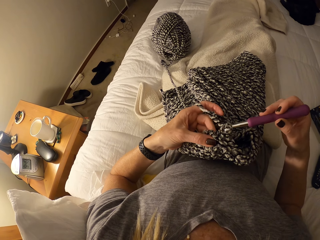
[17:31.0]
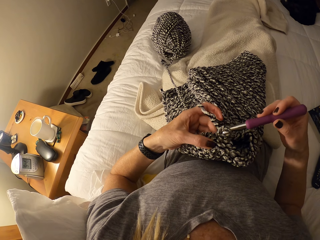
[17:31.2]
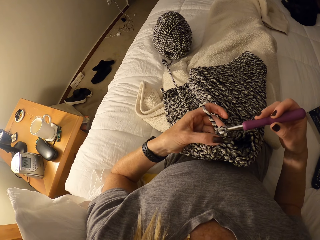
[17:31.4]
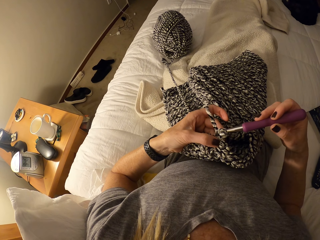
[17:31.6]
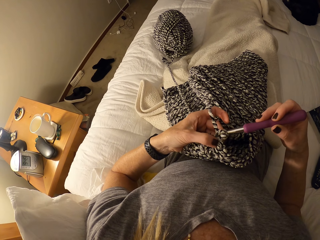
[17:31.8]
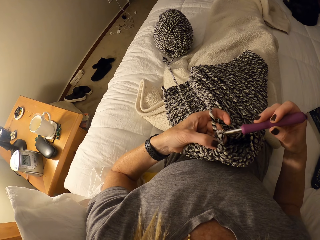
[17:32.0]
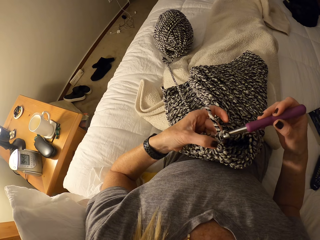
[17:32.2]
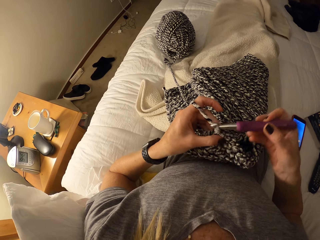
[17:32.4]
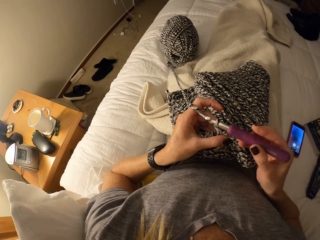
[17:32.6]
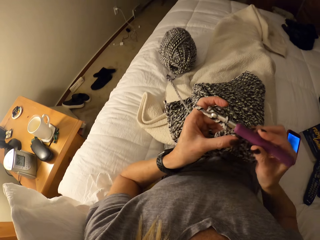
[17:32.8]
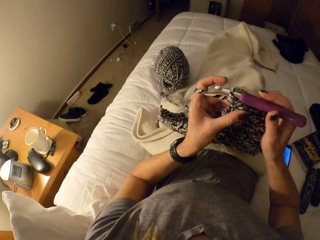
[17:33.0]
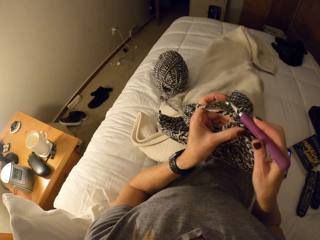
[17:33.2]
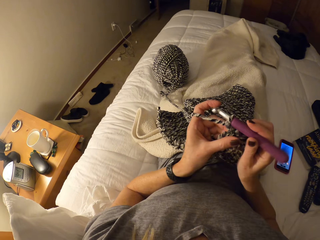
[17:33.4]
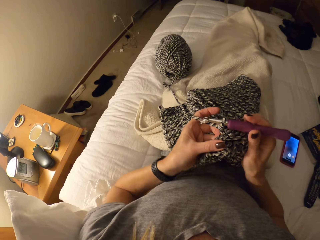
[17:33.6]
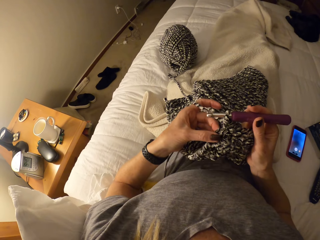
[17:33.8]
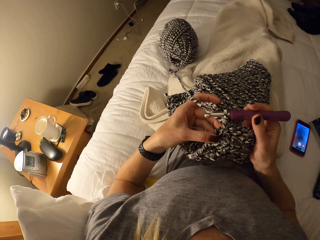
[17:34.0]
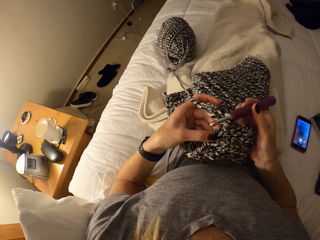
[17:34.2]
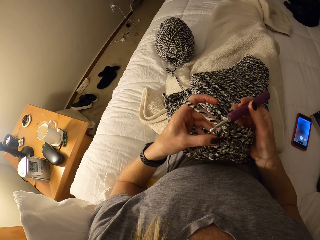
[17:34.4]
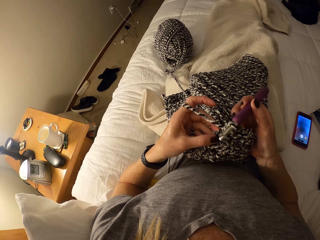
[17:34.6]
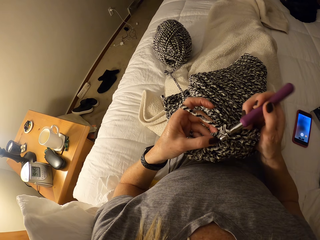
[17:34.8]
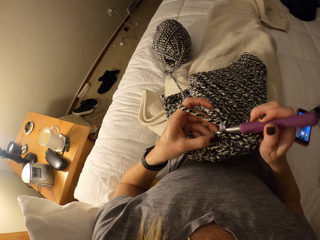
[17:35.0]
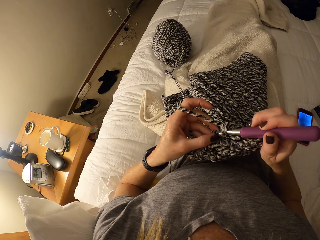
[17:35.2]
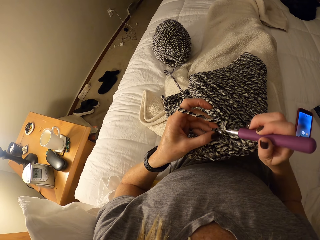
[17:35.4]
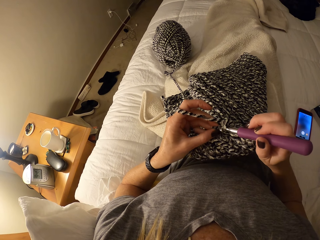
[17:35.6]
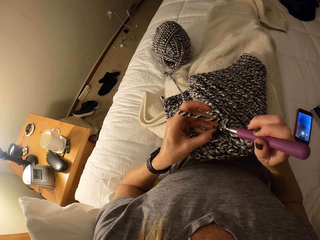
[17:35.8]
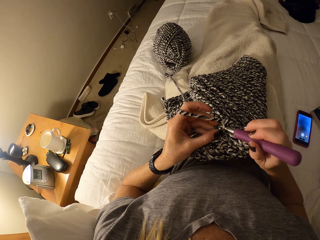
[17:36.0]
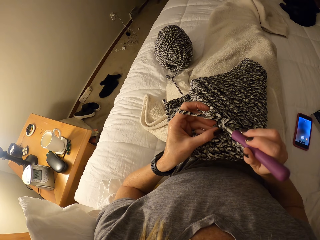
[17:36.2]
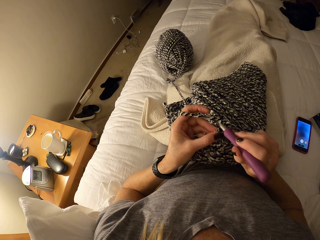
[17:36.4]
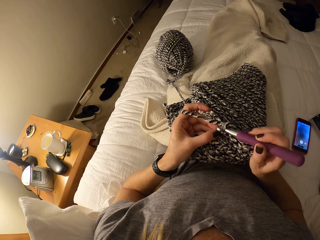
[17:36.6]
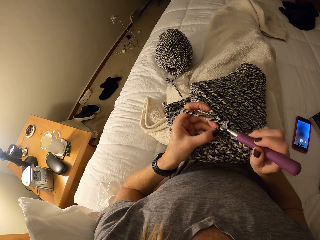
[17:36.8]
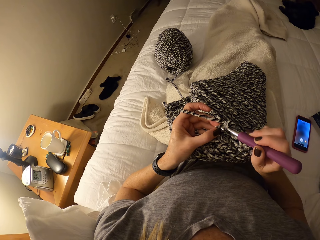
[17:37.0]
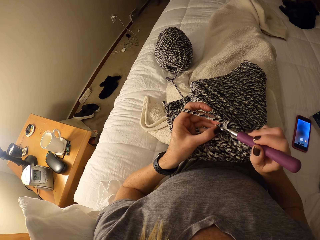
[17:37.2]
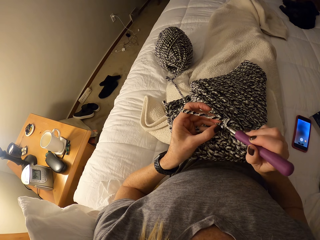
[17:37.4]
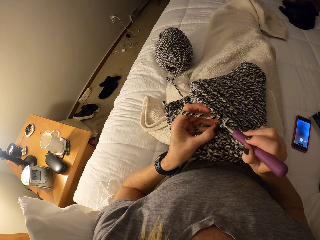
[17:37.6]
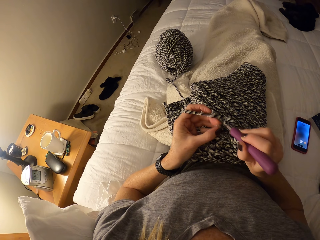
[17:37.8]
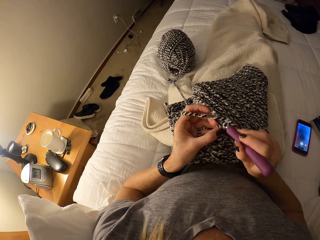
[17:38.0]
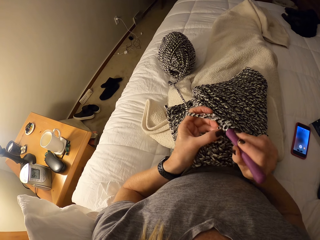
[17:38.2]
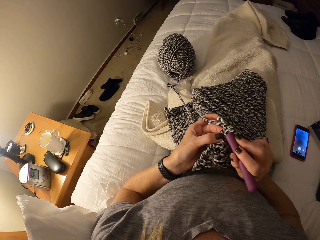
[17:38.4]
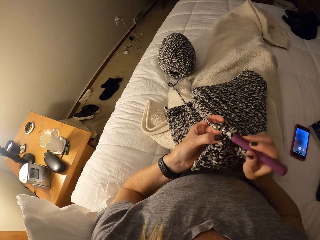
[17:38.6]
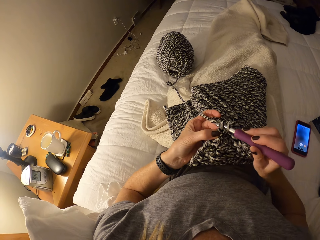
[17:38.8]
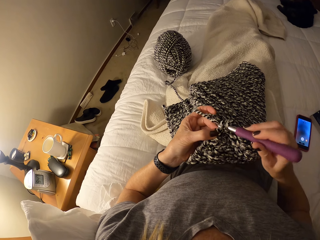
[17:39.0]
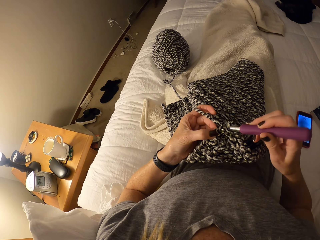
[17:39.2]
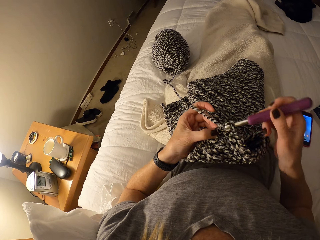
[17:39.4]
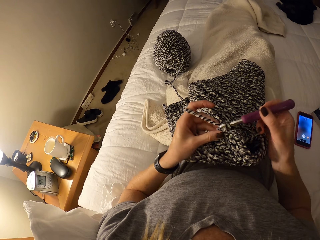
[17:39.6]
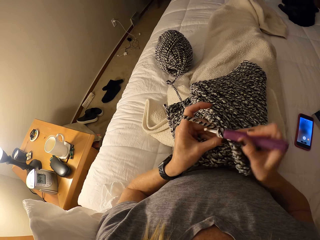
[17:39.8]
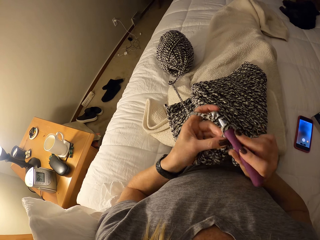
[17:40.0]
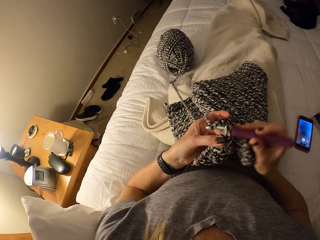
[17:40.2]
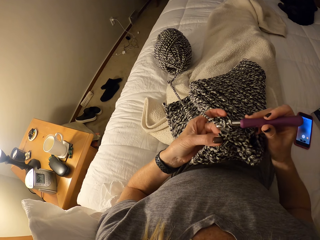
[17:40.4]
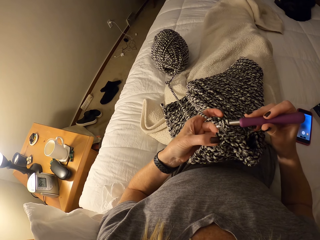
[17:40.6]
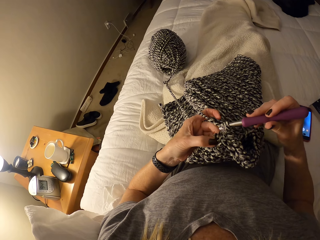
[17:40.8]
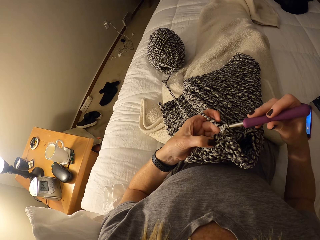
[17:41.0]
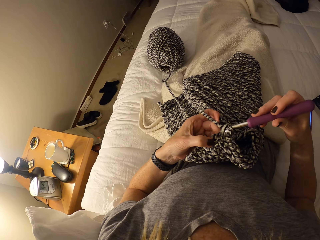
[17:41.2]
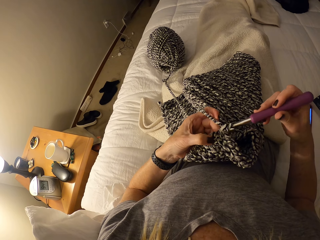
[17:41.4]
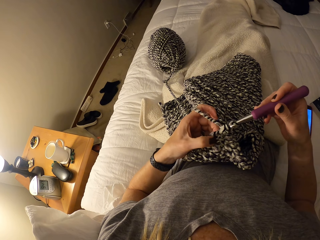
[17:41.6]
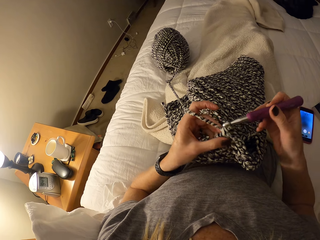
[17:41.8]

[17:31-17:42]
The camera wearer adjusts the unfinished crochet pattern or fabric on her lap. She crochets the fabric.

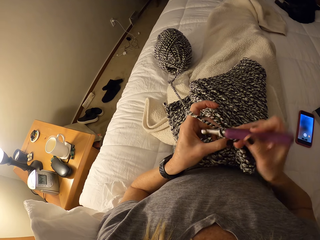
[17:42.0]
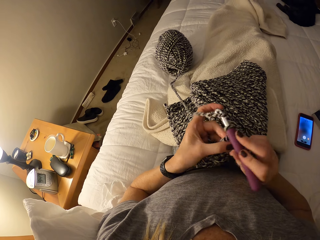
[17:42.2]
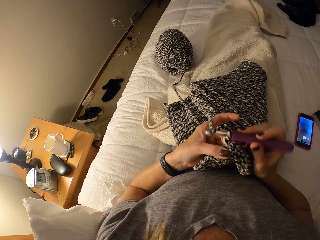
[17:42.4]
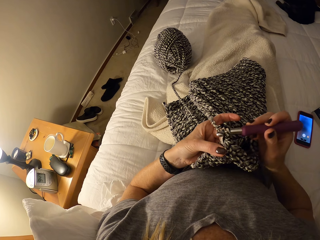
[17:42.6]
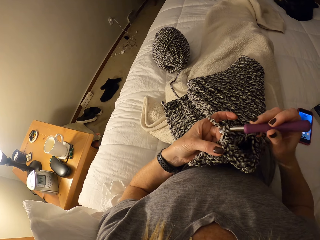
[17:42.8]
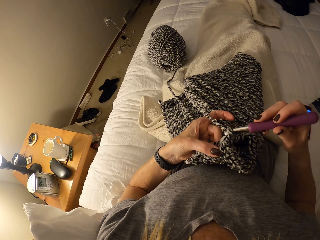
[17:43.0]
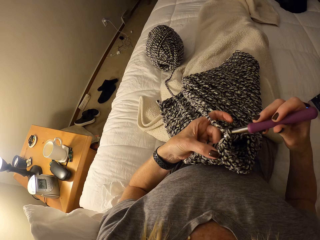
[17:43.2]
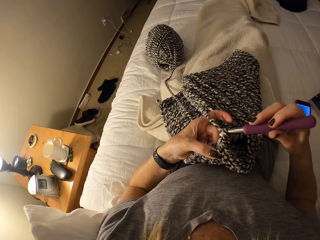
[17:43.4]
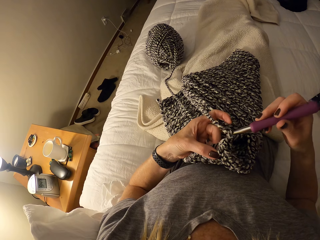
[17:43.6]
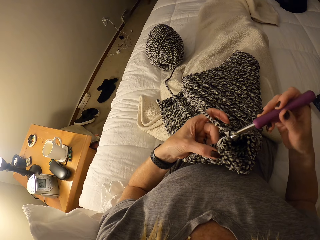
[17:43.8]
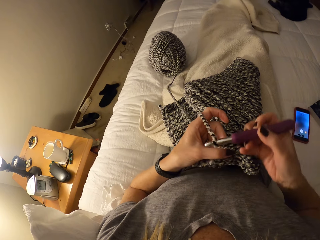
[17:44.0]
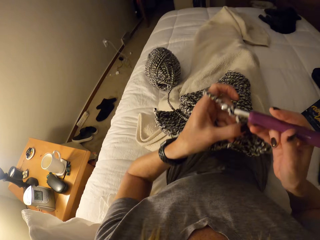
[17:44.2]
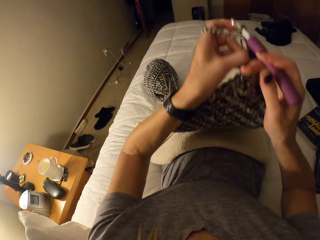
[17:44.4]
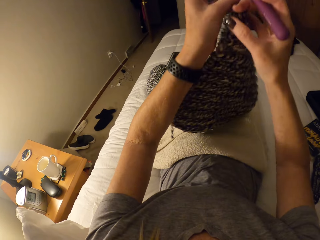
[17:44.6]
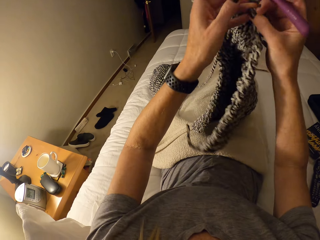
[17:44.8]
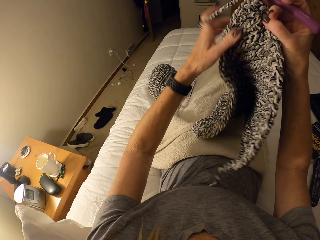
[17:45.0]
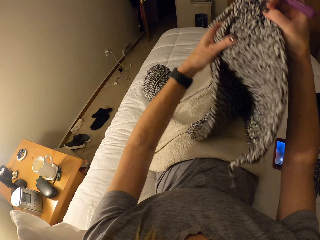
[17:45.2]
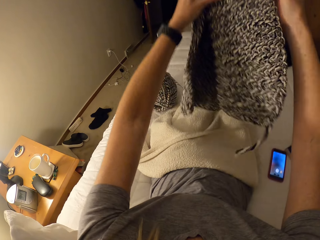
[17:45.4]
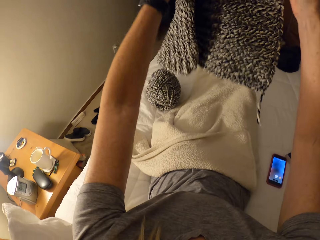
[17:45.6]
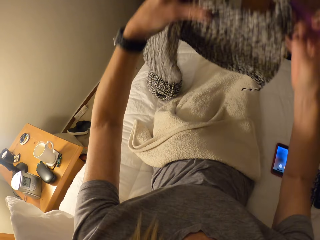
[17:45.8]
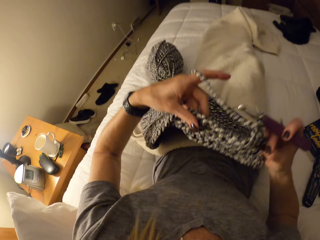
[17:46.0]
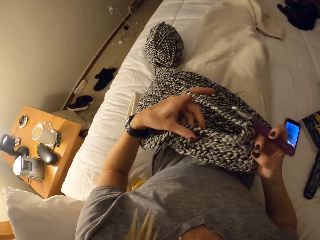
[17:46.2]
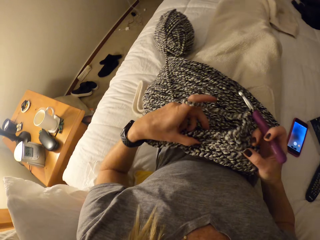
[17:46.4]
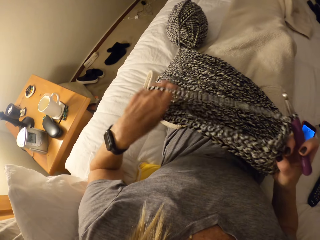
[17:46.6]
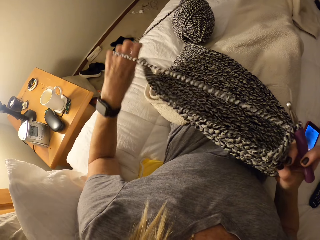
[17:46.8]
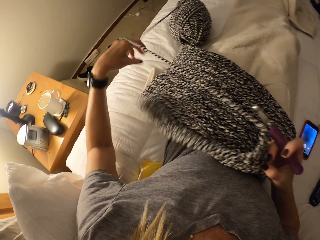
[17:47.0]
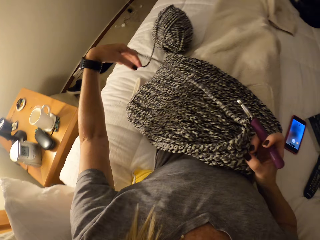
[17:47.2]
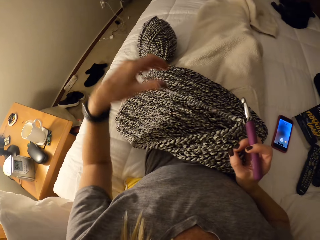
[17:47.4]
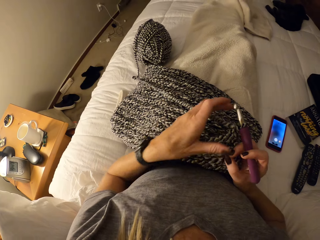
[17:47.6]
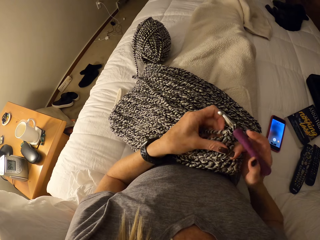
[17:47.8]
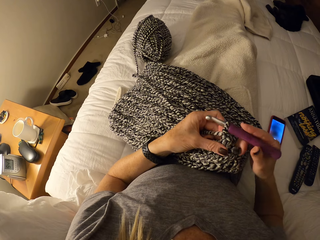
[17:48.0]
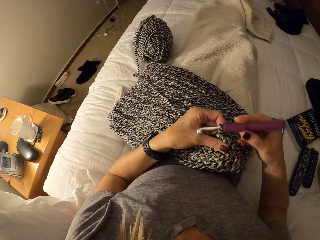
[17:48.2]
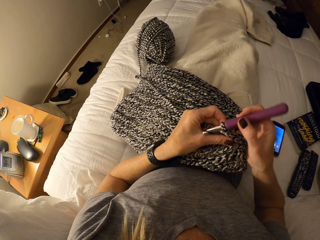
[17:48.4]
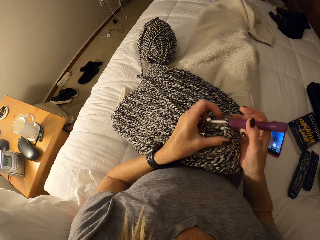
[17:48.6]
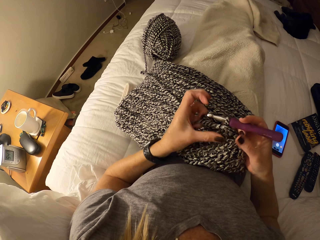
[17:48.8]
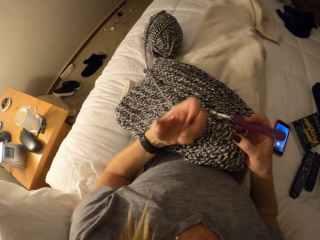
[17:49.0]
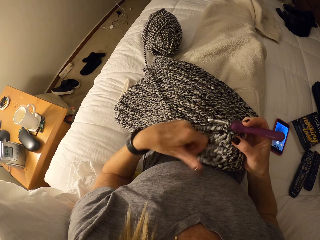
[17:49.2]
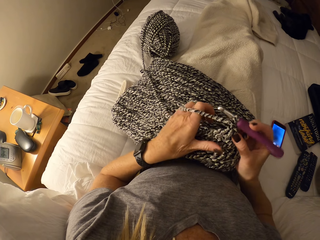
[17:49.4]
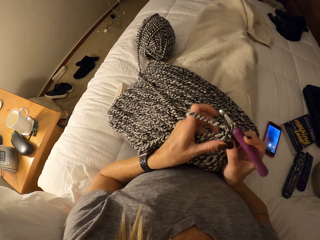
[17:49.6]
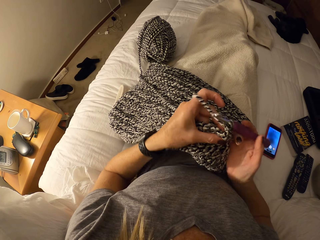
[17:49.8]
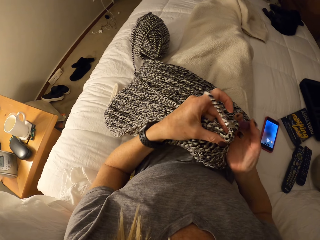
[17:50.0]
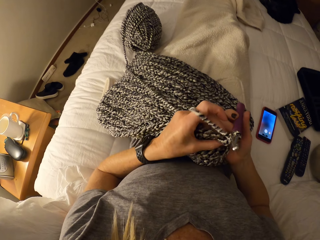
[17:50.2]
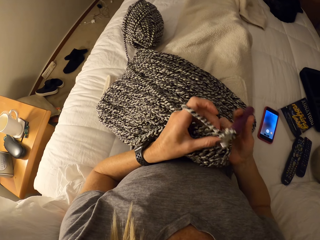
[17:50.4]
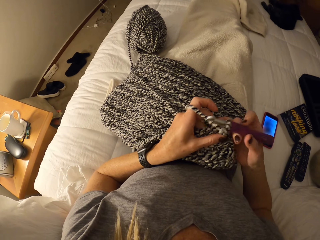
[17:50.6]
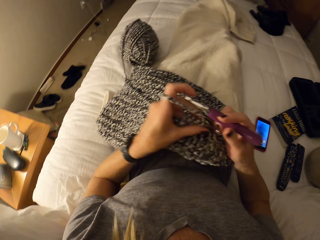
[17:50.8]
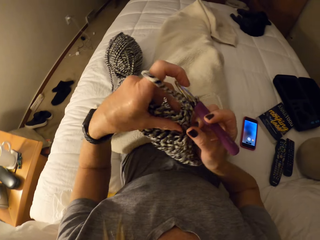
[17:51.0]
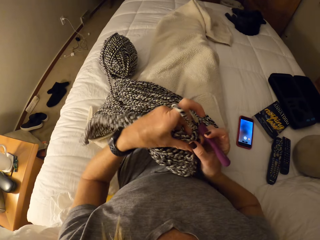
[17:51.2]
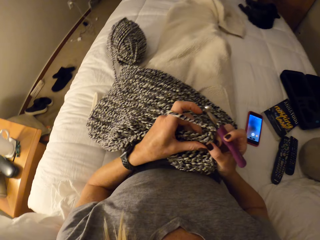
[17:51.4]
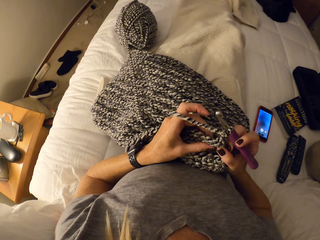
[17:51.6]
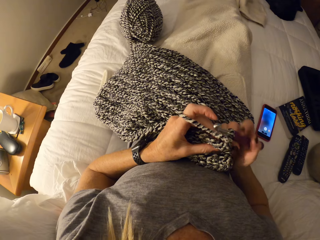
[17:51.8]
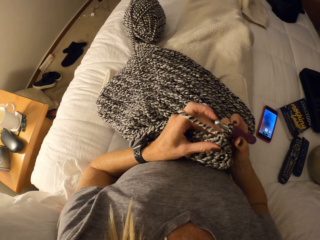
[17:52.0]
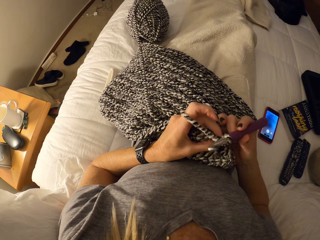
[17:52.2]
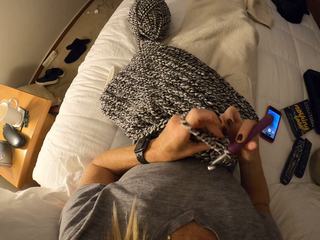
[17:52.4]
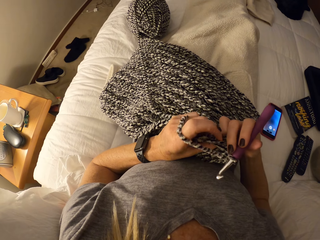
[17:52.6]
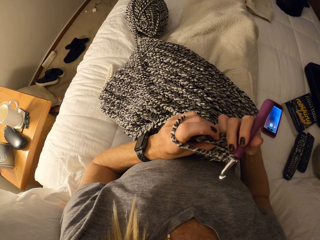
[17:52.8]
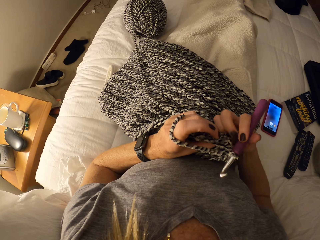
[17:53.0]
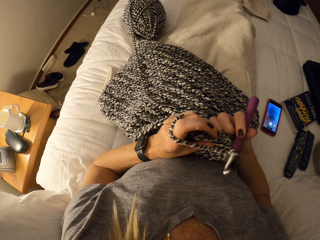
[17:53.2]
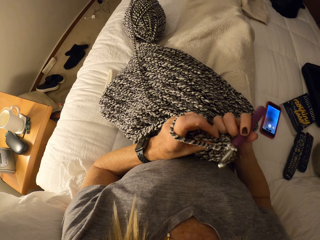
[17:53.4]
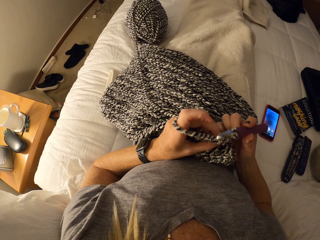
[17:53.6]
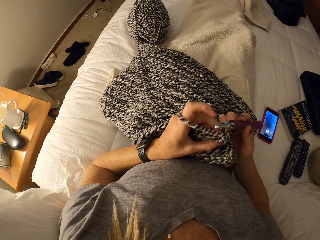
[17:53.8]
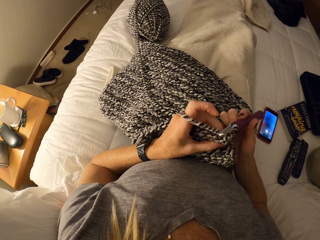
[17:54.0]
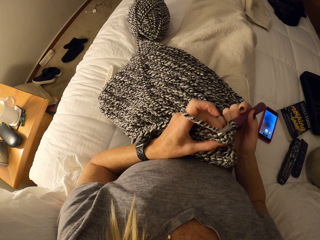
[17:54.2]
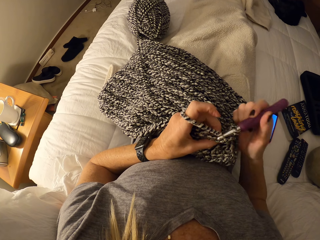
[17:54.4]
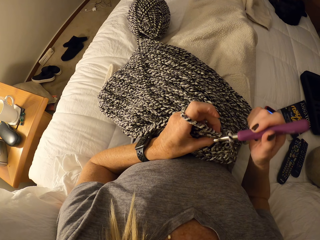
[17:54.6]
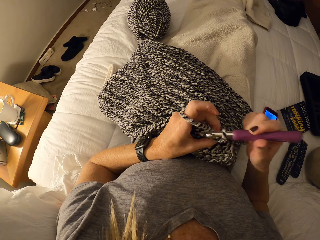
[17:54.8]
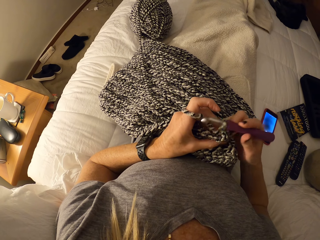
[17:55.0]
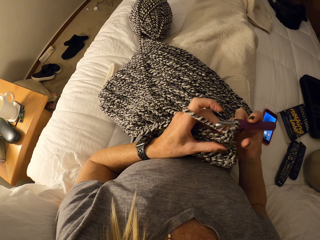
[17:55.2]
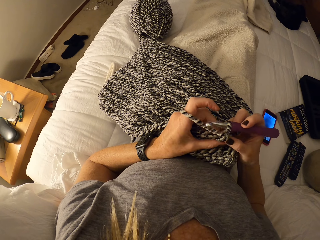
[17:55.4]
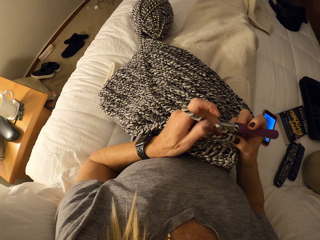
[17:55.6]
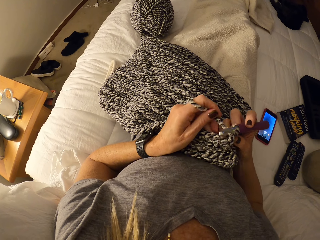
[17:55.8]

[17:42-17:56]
The camera wearer lifts the fabric. She turns the unfinished crochet pattern on her lap. She holds the fabric and puts the fabric on the lap. She unspins the thread on the hand. She holds the fabric. She spins the thread on the finger. She lifts the fabric. She adjusts the crochet hook.
